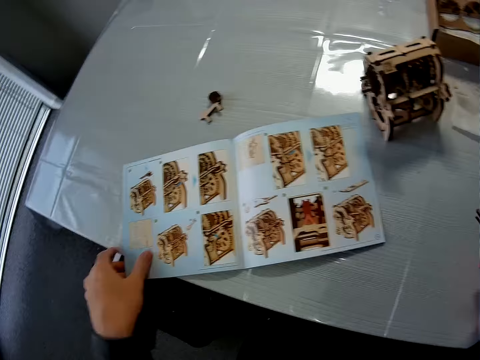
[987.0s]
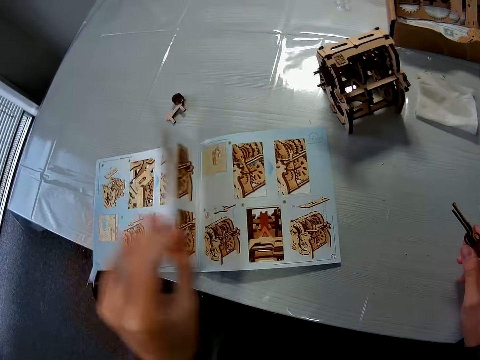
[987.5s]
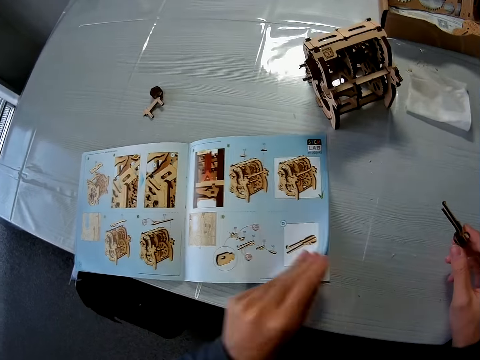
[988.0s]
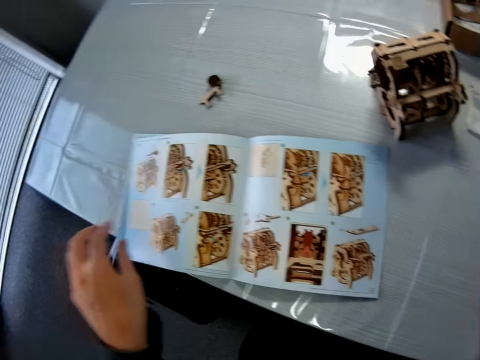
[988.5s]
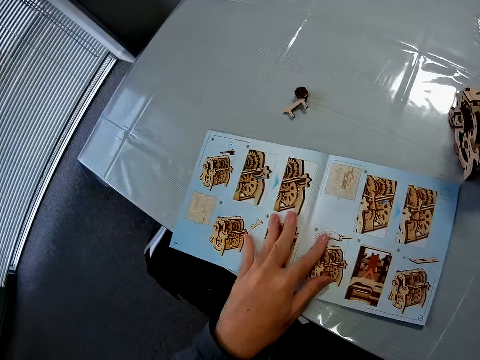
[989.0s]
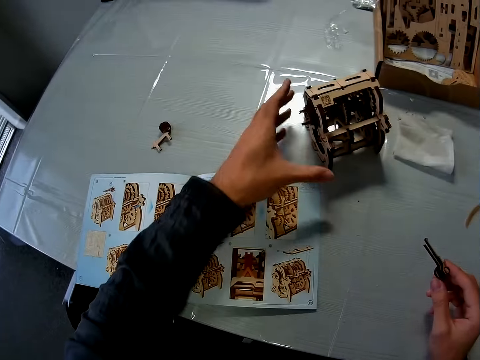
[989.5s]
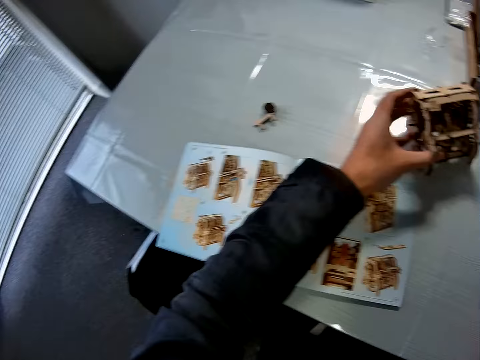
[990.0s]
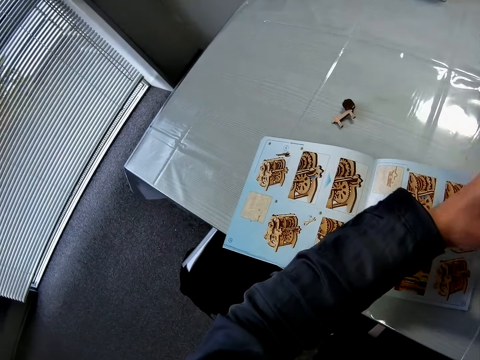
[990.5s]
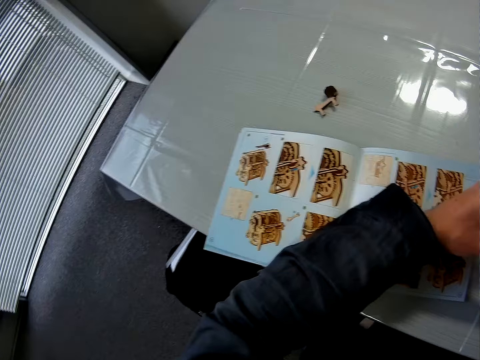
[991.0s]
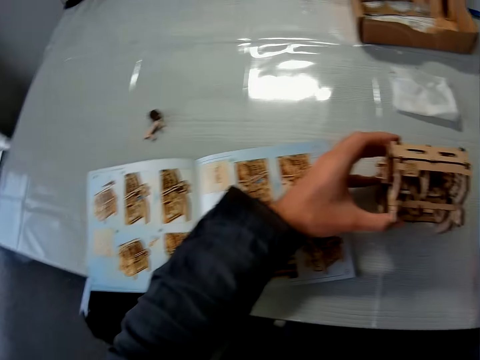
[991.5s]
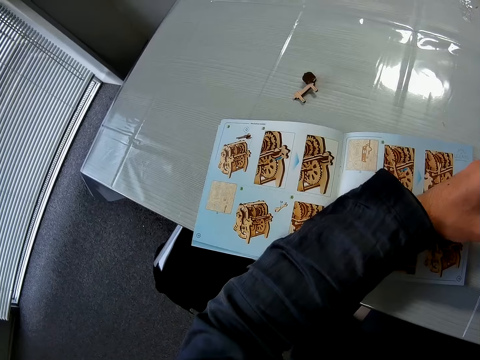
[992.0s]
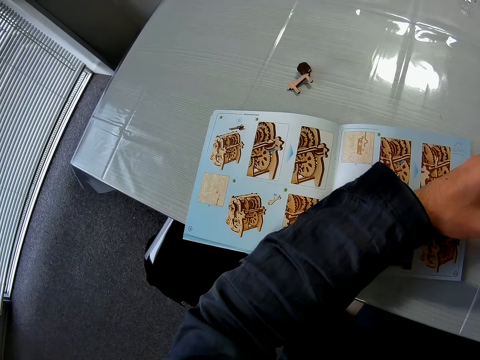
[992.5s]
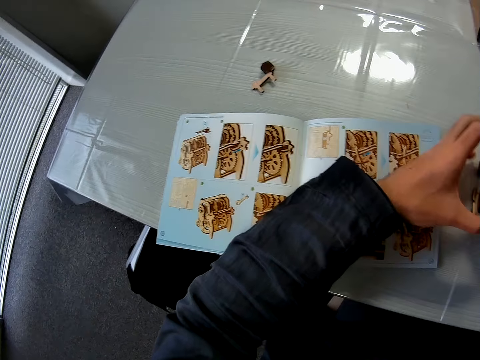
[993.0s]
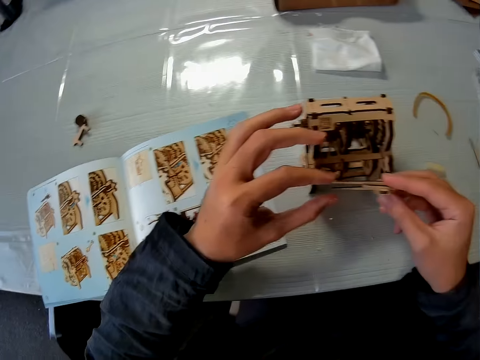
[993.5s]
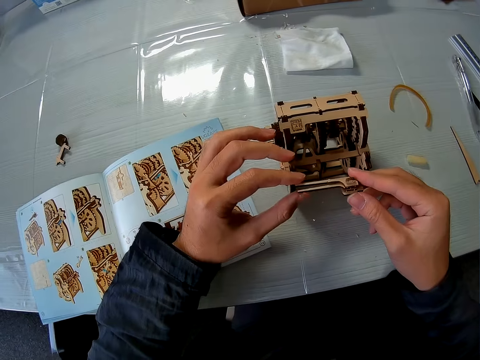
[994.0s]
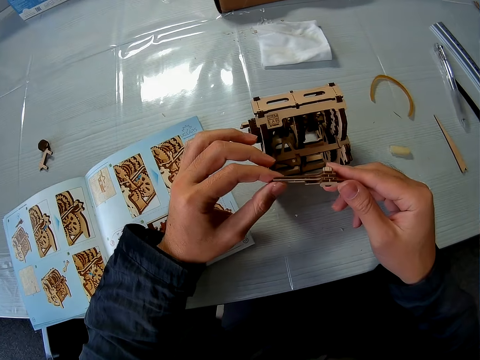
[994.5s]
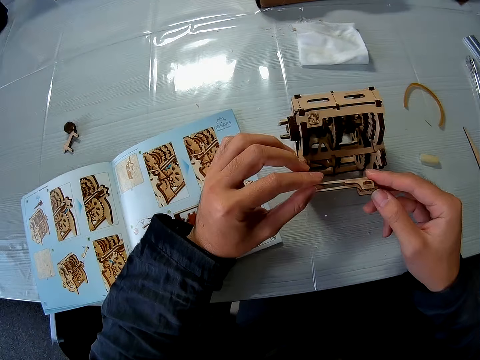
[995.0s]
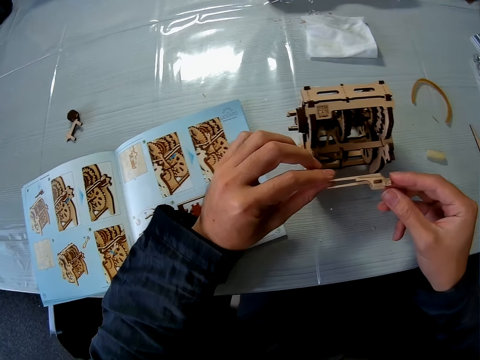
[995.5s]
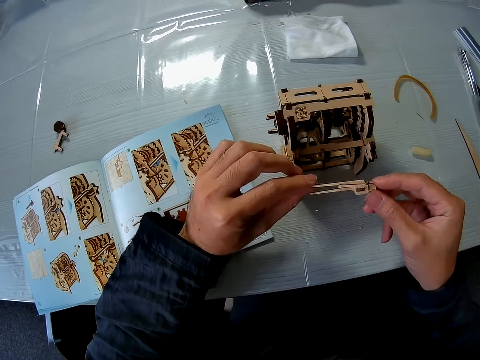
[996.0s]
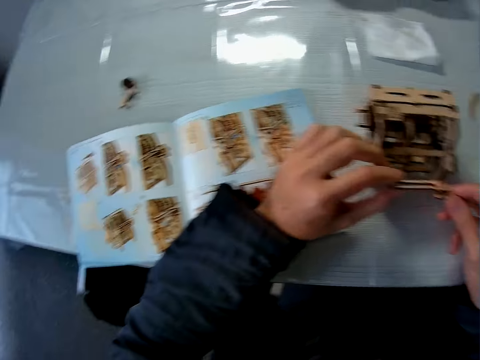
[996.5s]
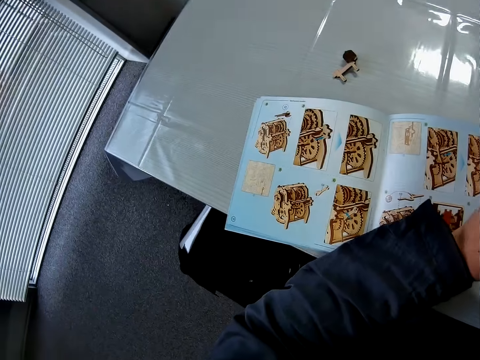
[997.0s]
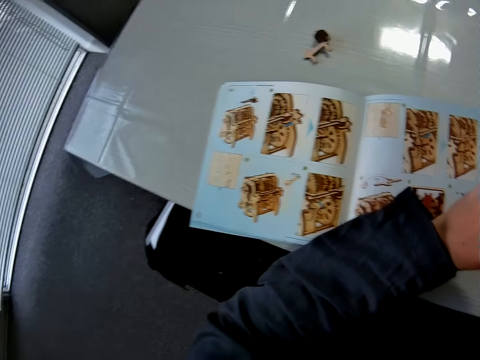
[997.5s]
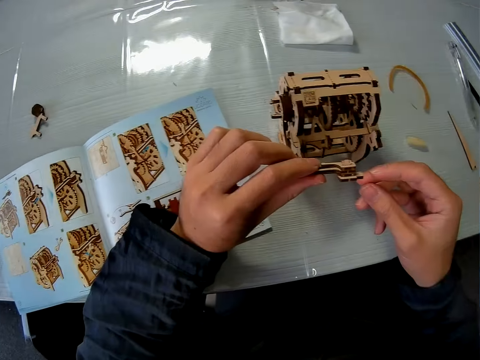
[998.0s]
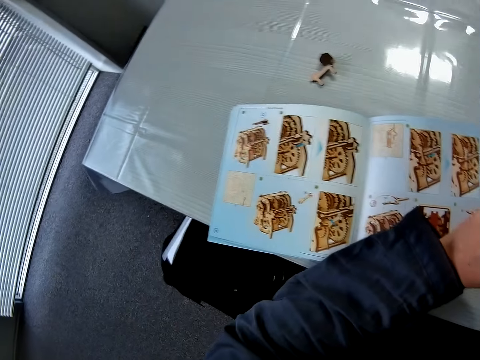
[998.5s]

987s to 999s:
The camera wearer looks at the instructional manual book. They turn back the page in the book on the table. They turn it back again. They move the wooden mechanical model on the table. They pick up the wooden craft shapes. They look at the instructional manual book.

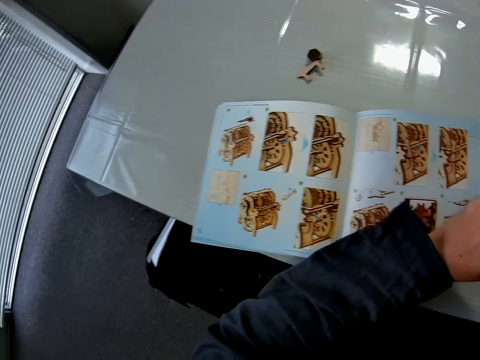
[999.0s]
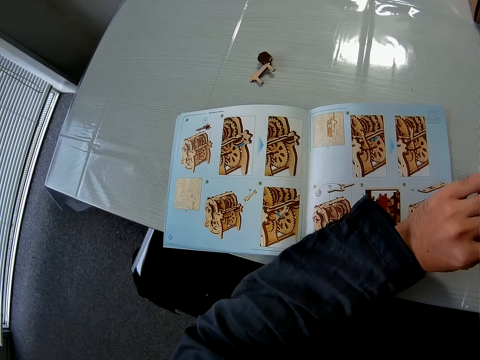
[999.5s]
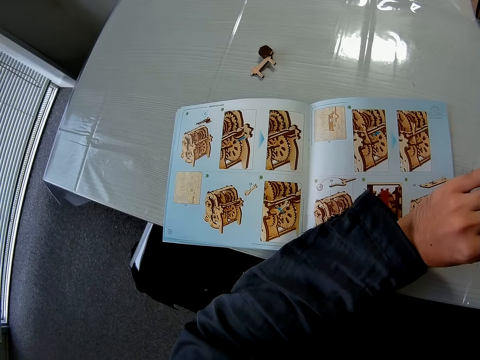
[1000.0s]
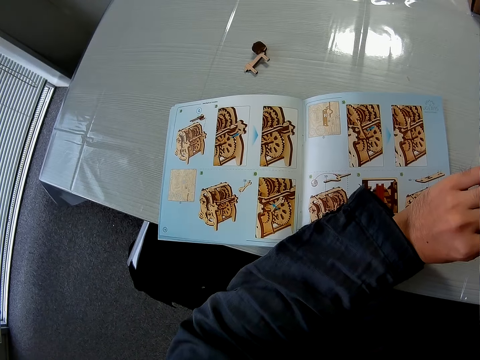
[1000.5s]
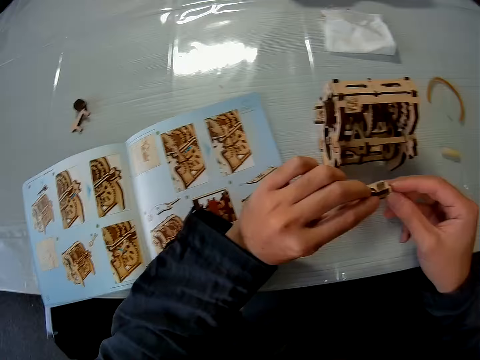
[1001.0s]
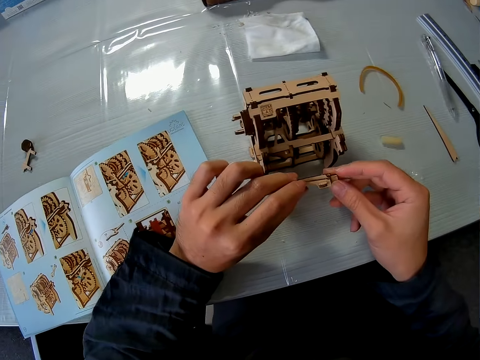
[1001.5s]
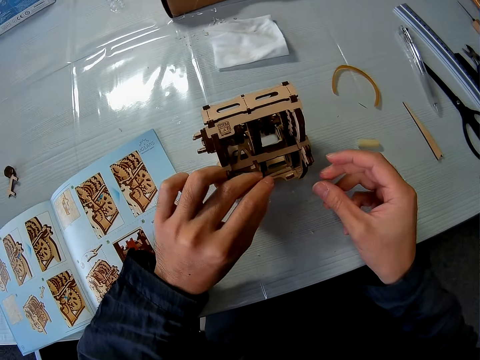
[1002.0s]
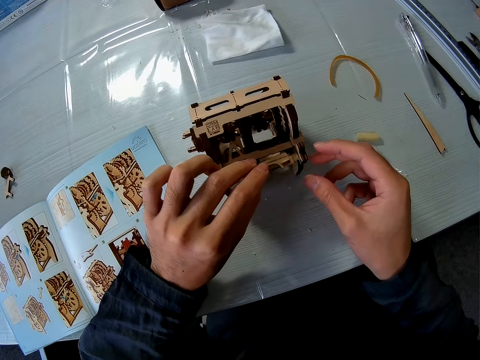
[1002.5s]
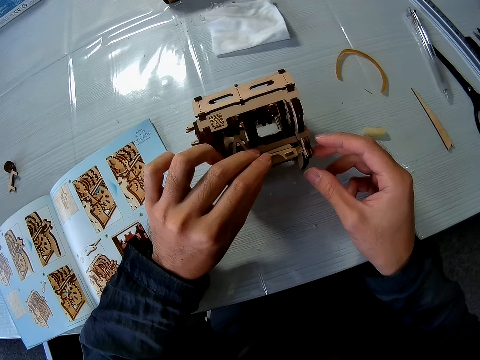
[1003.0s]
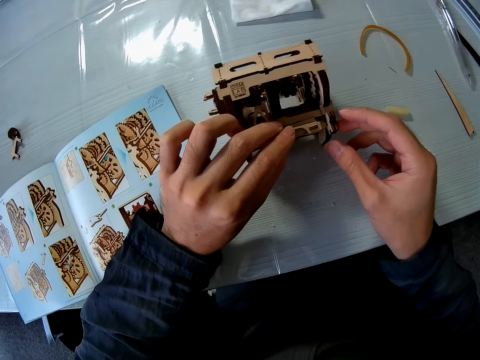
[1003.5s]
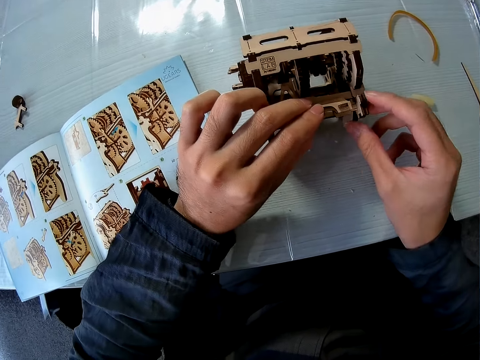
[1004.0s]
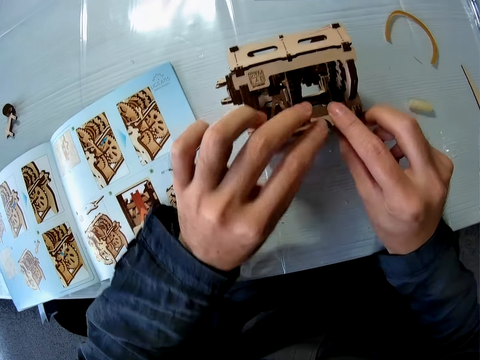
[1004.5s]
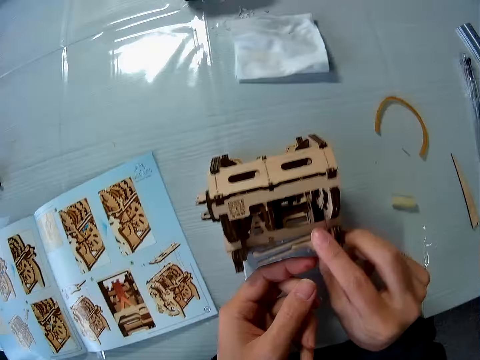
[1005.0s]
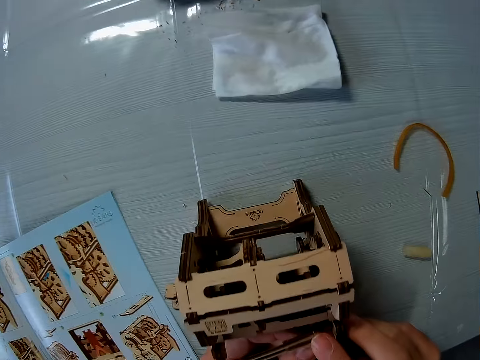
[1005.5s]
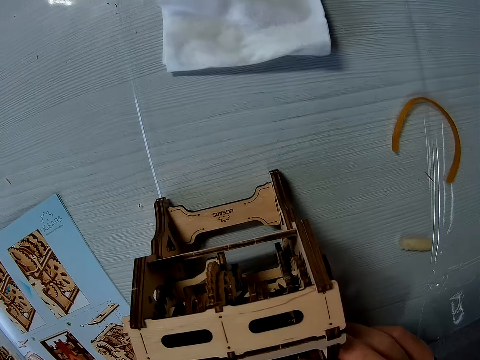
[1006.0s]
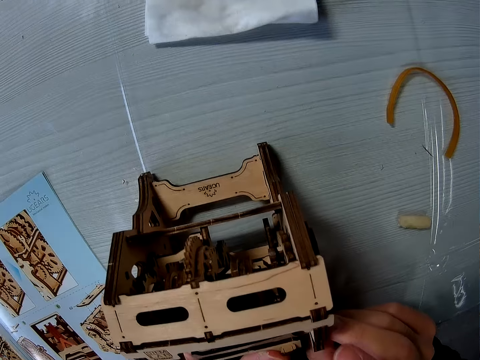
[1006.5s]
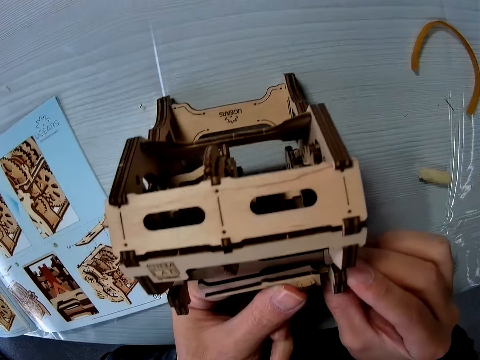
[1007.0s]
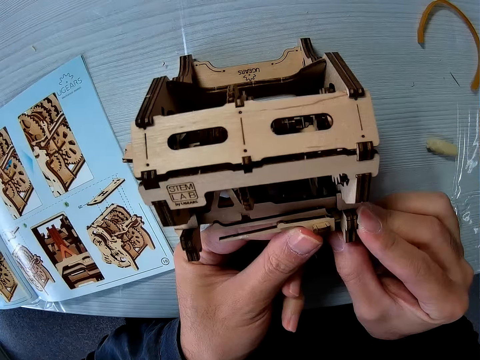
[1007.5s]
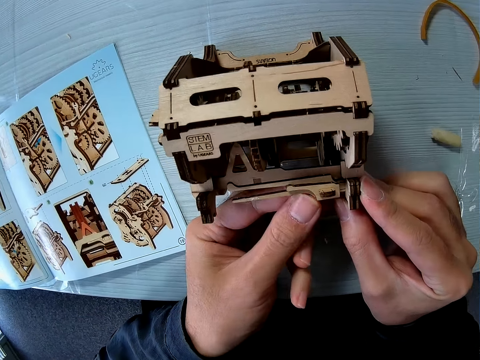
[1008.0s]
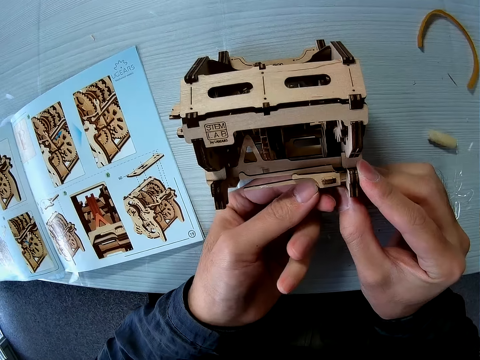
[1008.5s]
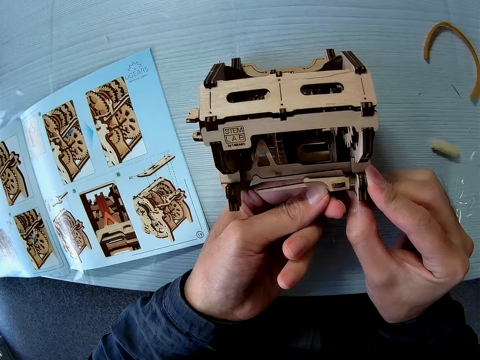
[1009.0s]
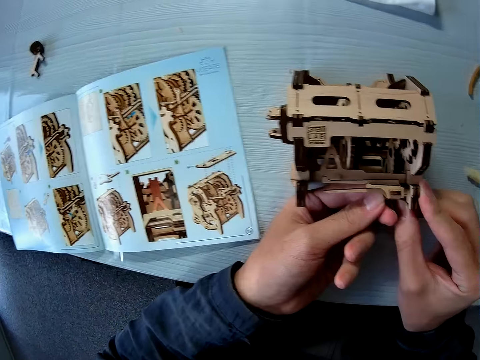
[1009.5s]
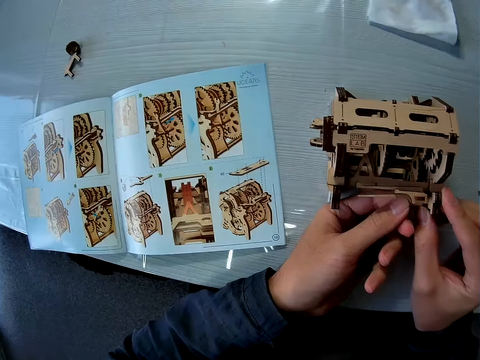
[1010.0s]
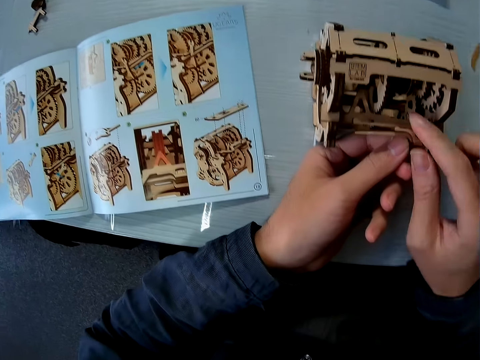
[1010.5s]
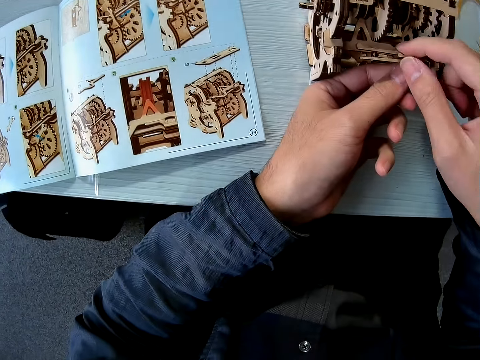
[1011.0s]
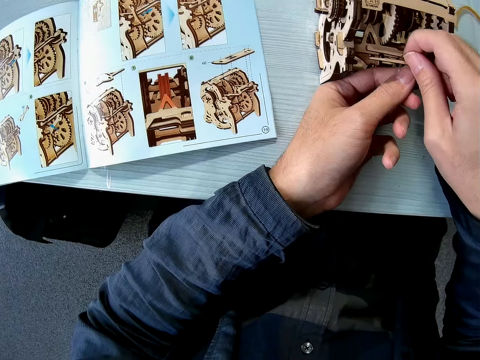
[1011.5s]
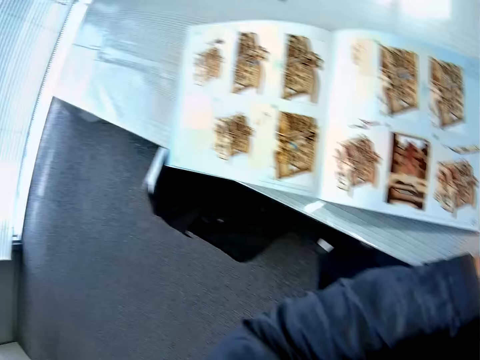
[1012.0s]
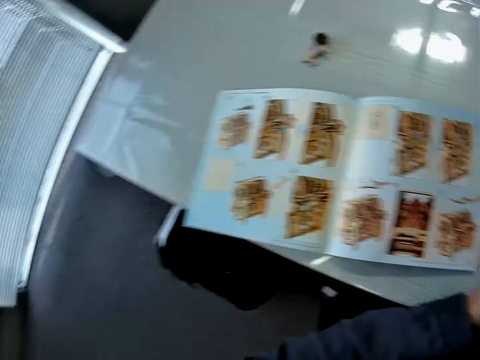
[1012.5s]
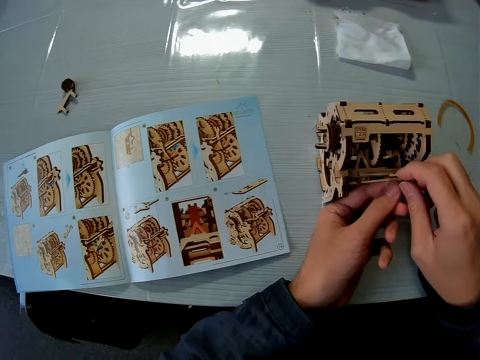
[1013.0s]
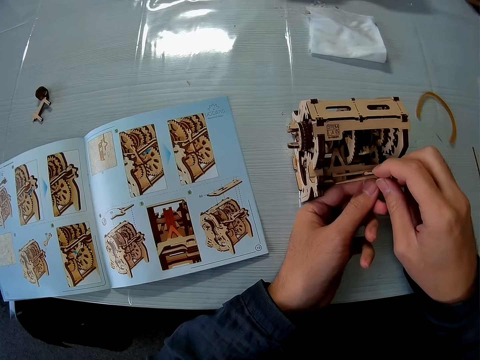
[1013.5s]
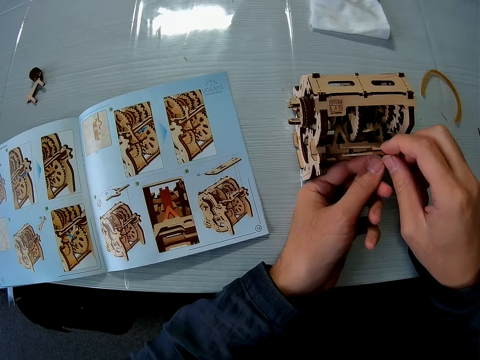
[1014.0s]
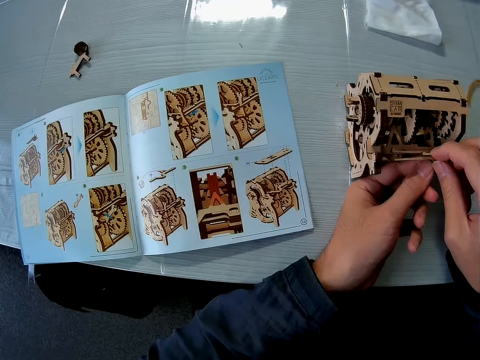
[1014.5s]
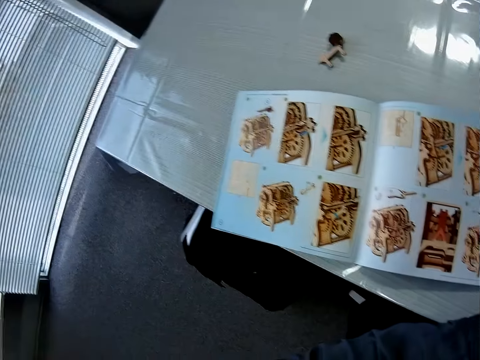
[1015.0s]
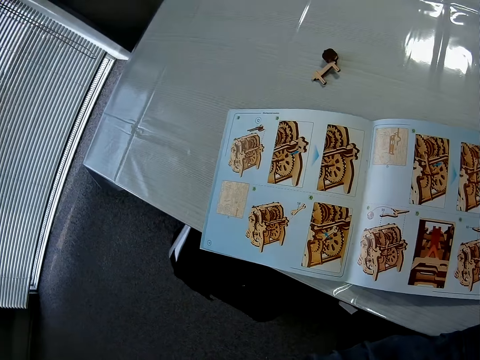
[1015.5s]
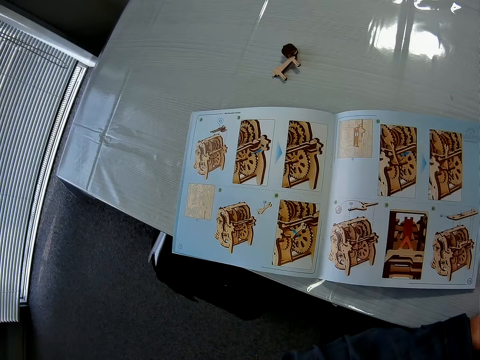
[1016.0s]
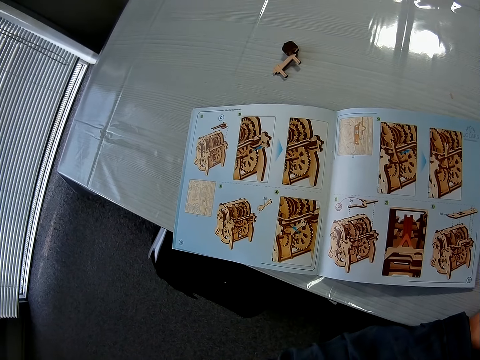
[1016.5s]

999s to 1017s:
The camera wearer looks at the assembled model pieces. They attach the wood piece to the wooden mechanical model. They look at the instructional manual book, fix the wooden craft shapes, and look at the instructional manual book.
